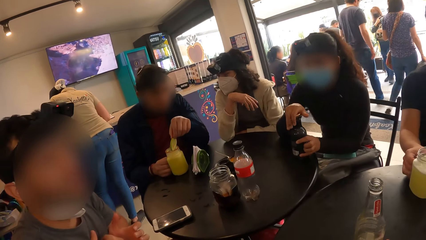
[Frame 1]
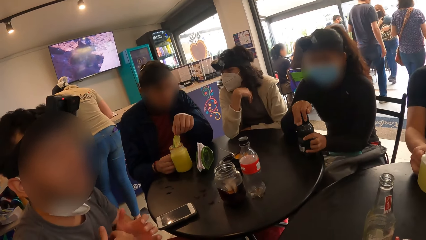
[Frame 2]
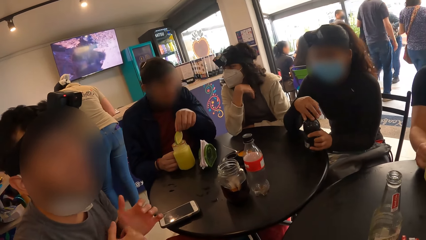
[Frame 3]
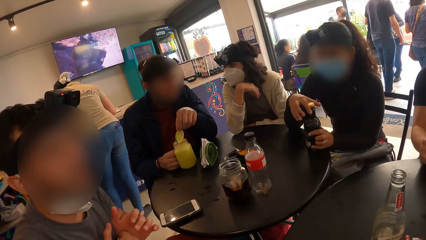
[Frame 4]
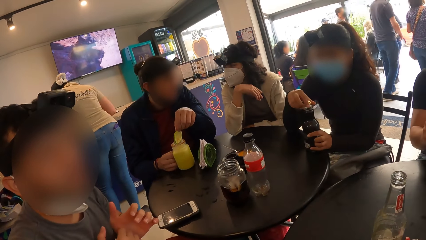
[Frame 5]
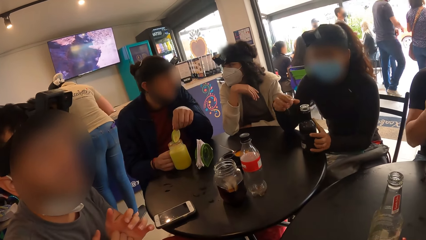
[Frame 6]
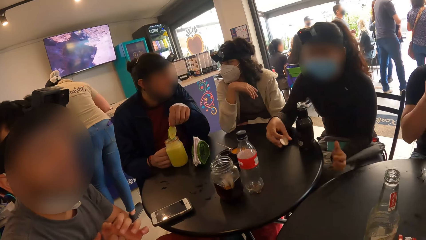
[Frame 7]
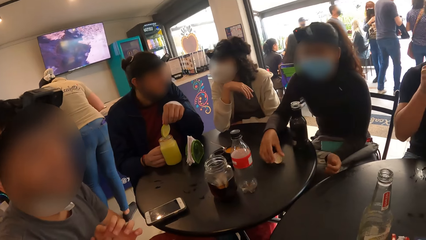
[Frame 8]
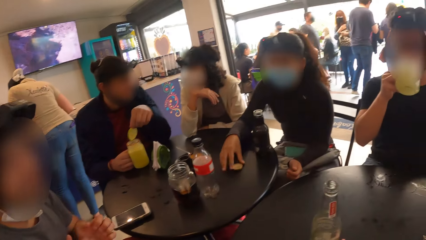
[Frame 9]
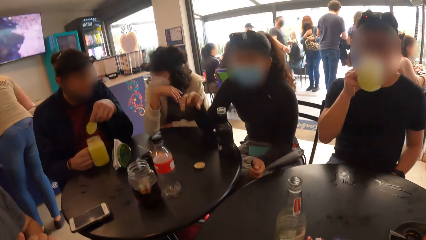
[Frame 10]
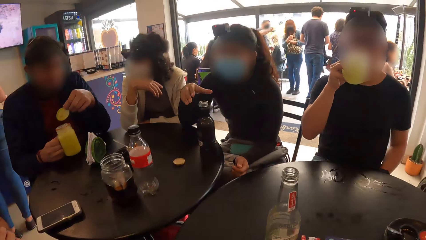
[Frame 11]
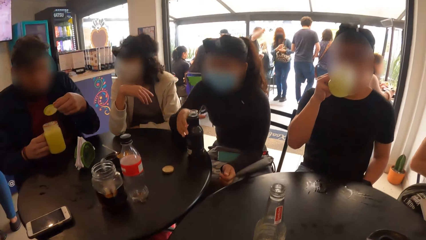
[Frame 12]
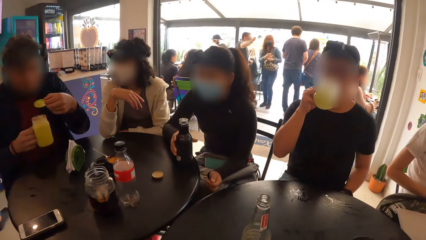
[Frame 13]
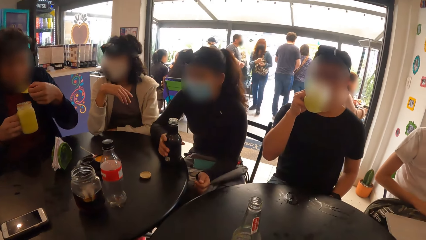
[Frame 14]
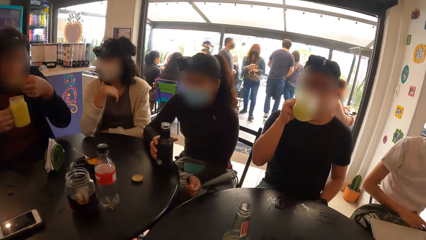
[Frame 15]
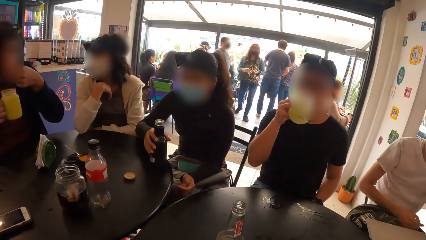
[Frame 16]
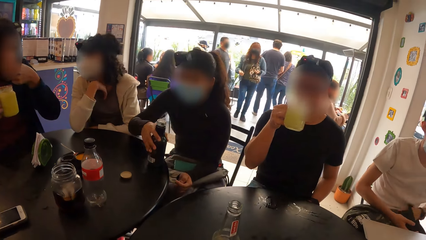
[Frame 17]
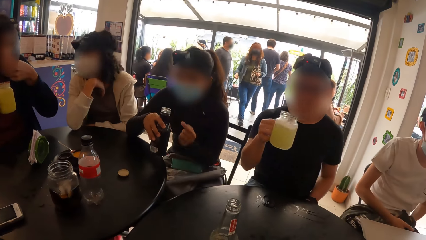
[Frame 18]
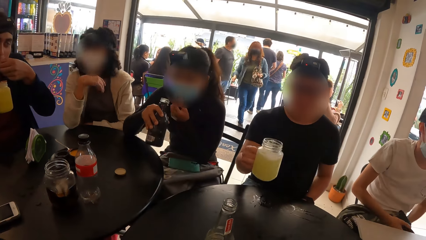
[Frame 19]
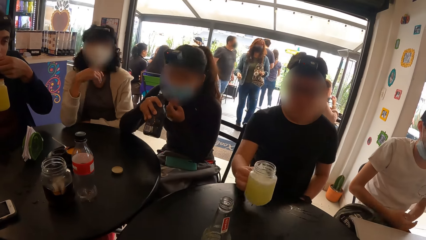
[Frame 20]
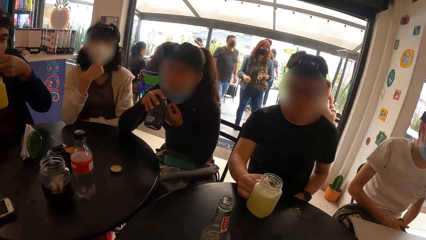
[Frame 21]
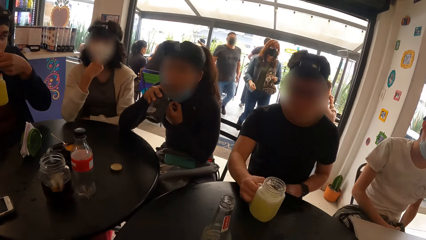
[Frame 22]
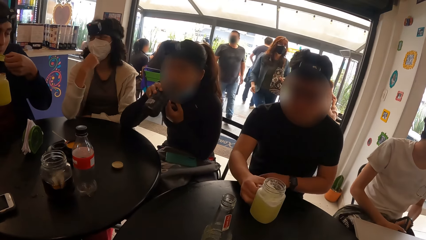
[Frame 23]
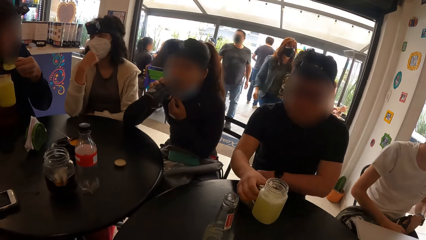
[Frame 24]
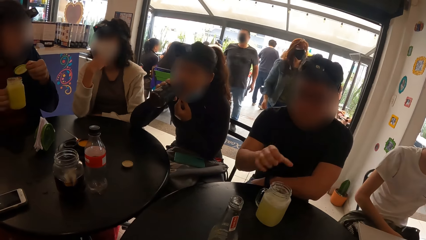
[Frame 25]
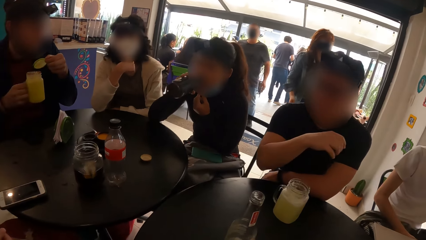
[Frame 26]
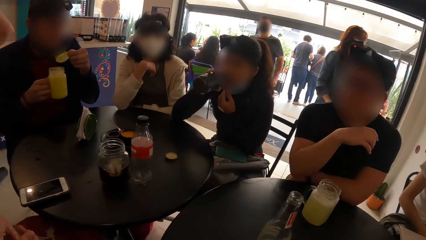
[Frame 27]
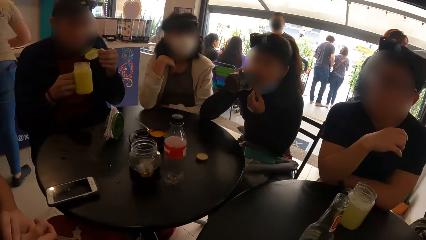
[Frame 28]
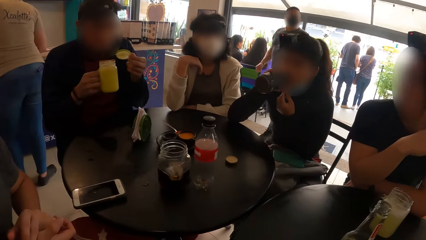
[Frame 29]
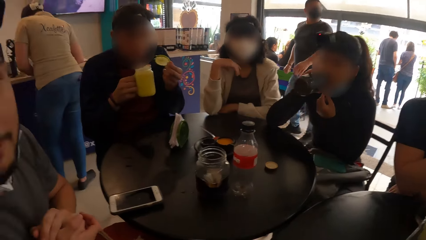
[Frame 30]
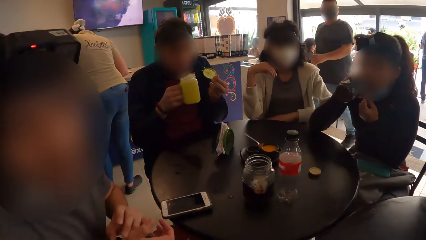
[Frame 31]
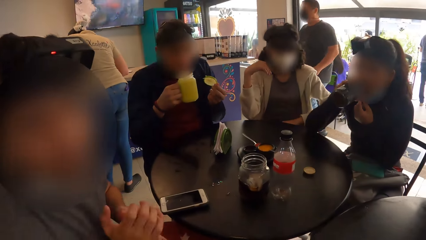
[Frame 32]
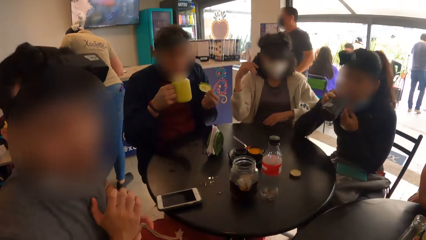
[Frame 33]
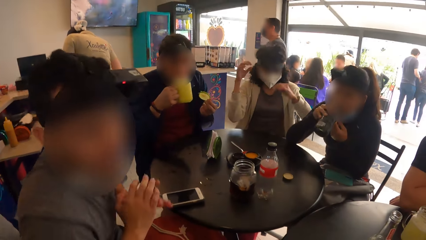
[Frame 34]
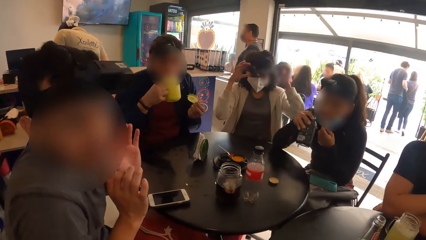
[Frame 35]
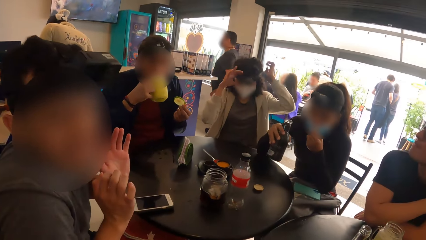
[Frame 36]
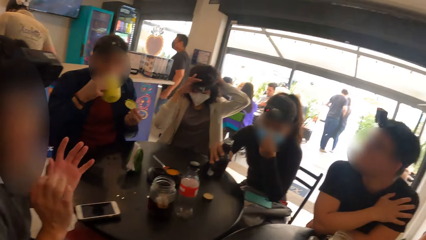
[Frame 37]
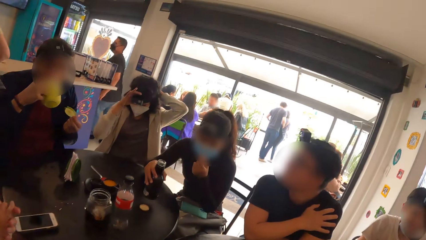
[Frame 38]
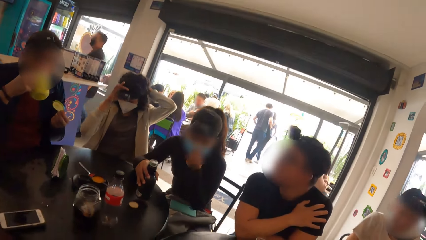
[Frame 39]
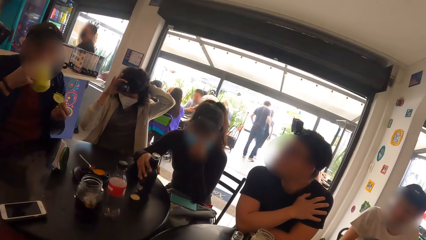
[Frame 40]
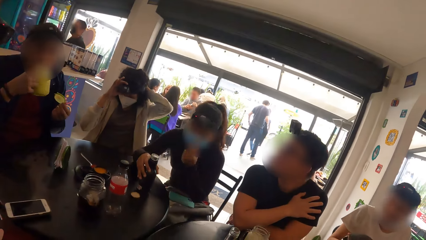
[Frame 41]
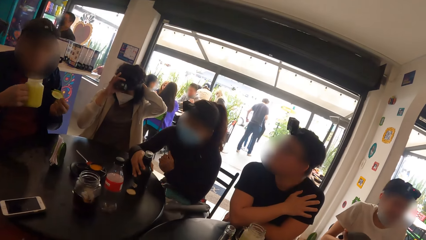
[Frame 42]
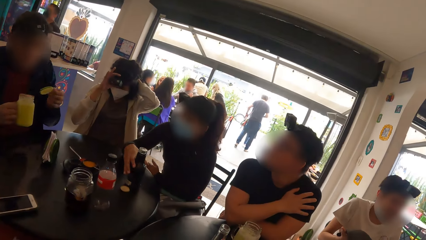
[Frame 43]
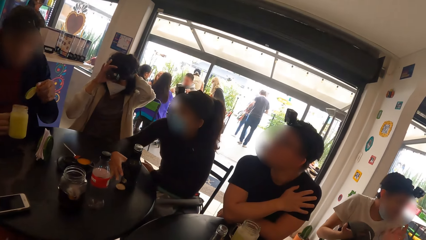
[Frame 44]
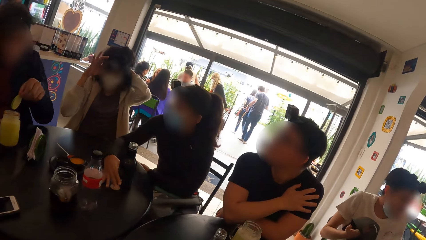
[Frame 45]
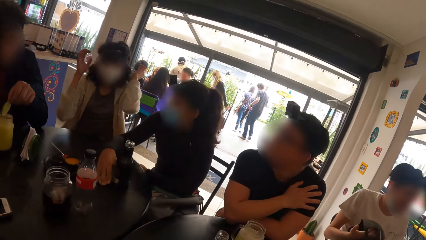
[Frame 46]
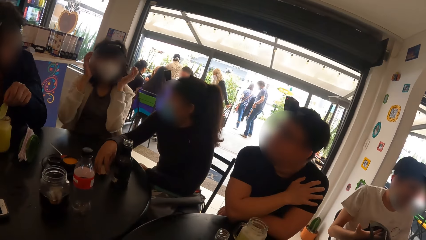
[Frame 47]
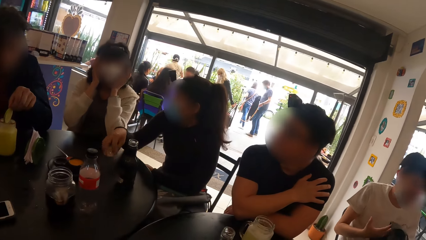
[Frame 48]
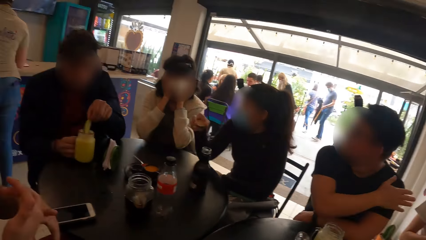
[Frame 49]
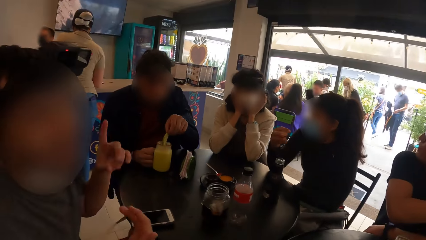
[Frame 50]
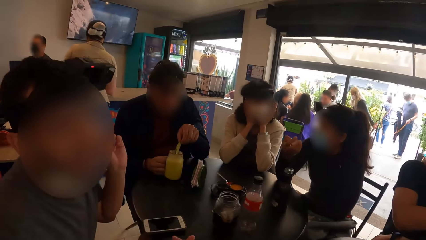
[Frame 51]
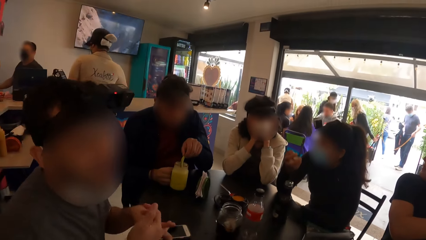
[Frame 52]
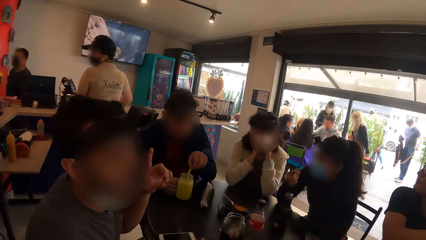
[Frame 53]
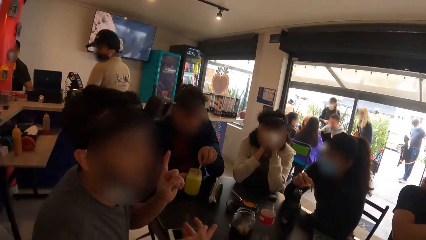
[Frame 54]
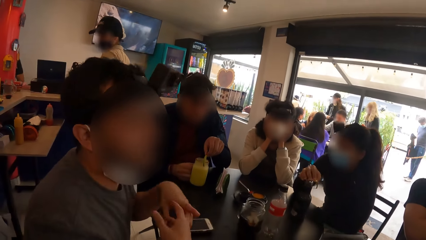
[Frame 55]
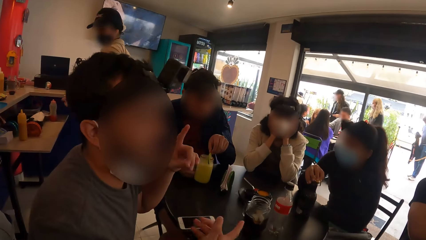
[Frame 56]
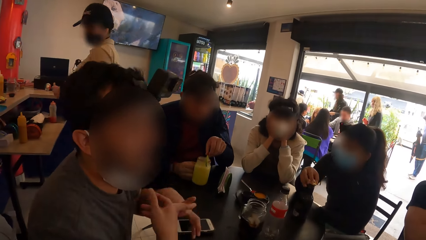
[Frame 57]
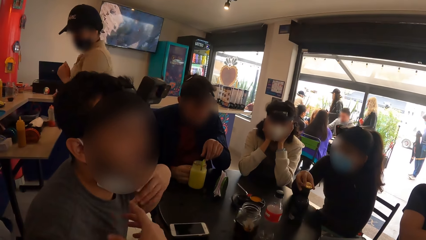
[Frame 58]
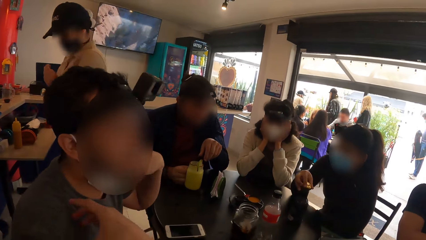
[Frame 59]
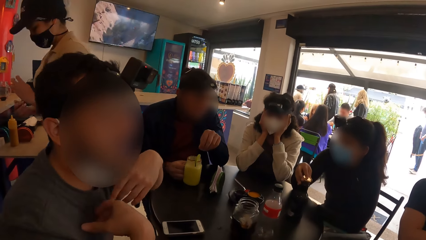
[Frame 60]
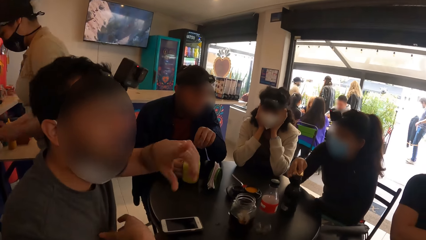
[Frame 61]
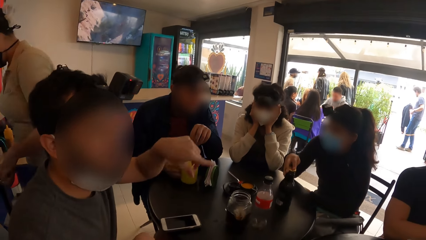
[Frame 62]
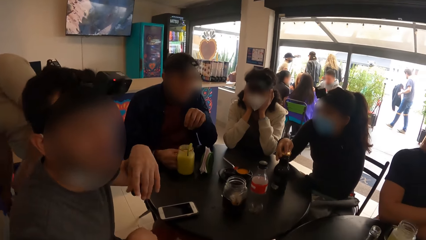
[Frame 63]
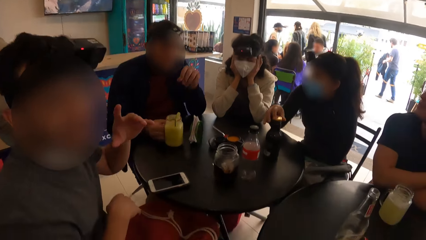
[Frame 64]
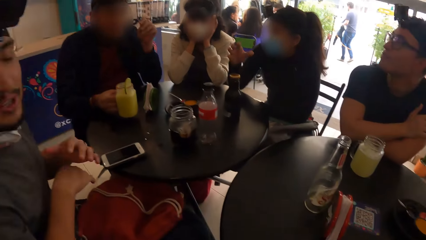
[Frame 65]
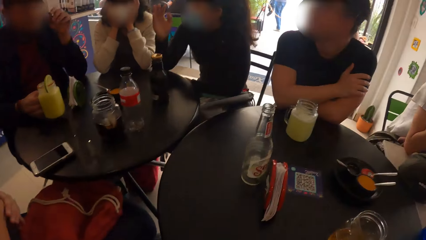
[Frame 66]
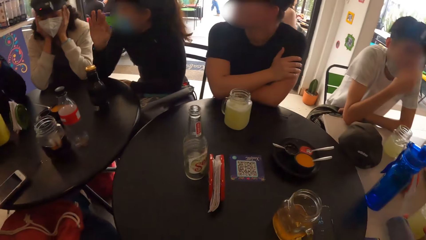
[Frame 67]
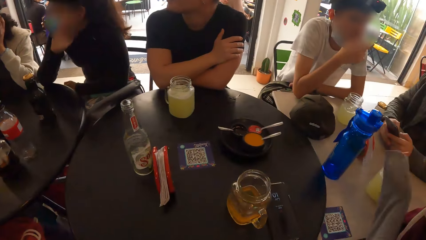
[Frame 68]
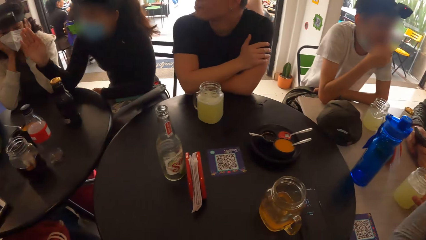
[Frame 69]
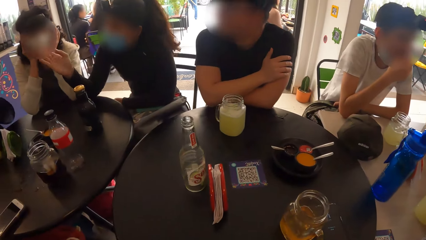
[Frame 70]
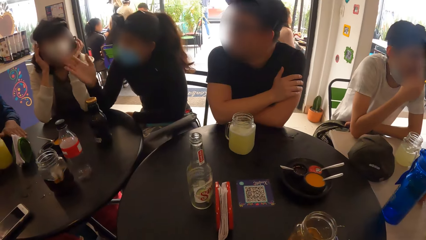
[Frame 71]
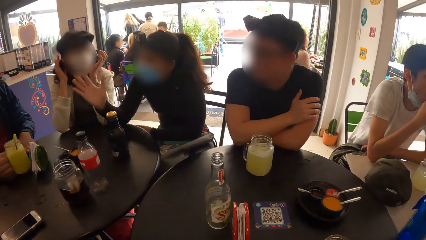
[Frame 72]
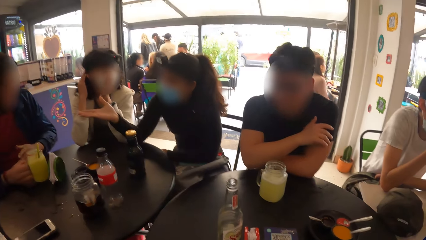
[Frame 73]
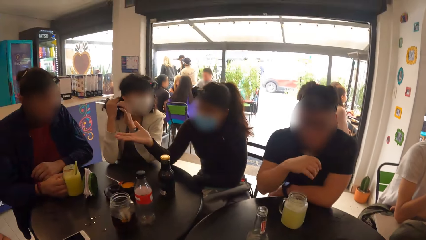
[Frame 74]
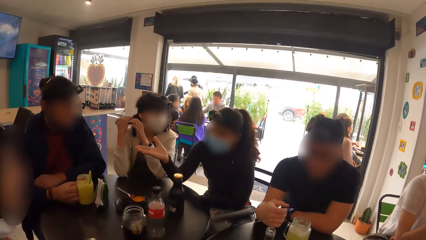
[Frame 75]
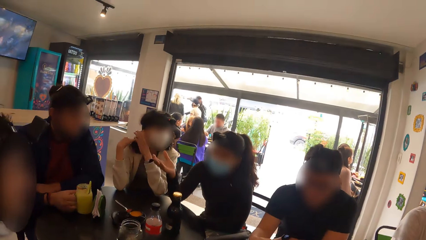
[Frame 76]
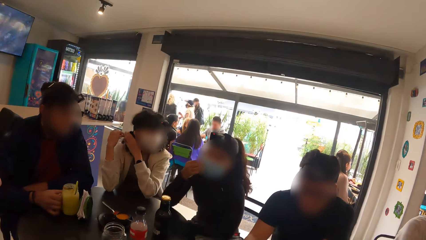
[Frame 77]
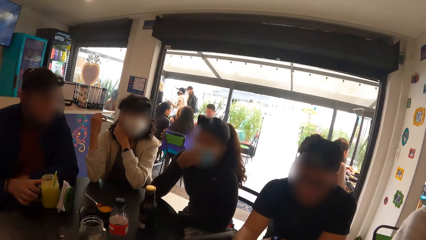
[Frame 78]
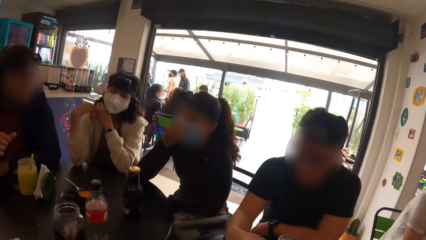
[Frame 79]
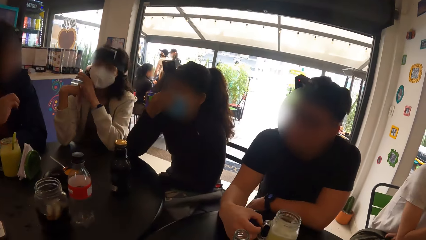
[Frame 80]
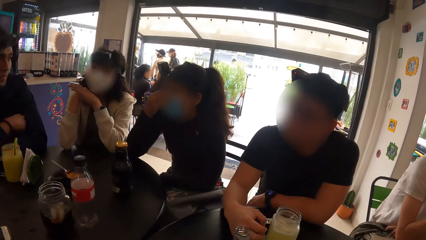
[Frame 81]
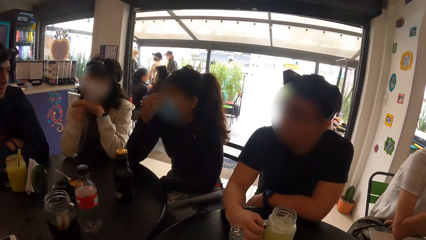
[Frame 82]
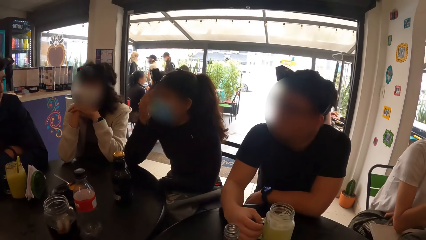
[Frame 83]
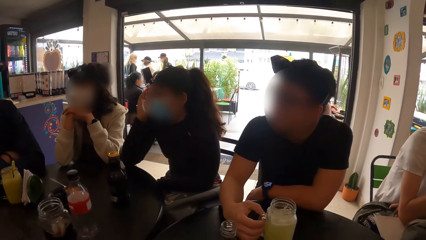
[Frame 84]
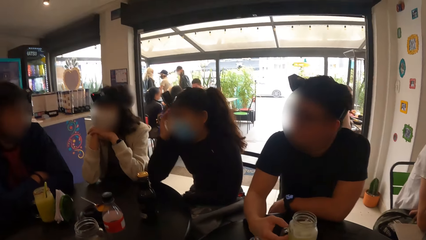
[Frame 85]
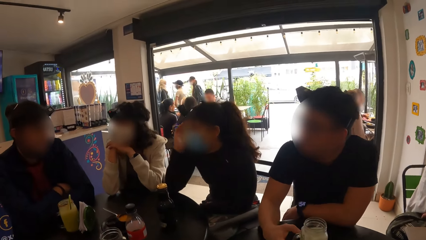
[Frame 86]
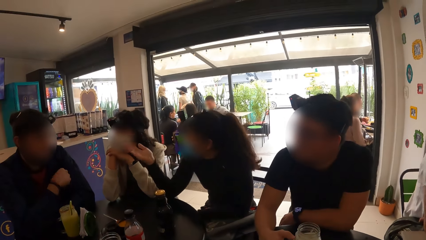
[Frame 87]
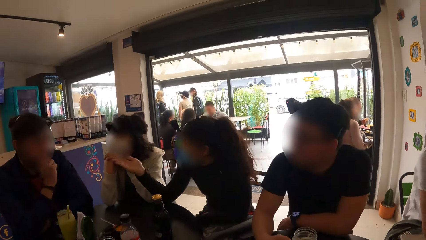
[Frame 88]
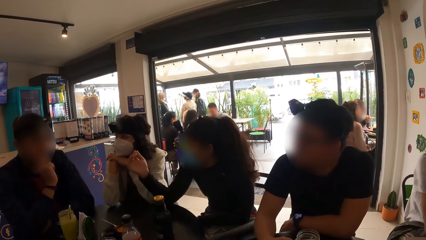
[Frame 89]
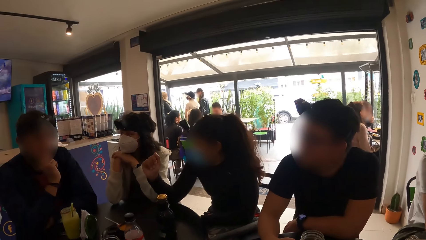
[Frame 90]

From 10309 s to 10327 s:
A woman moves the bottle on the table with her right hand. She holds the bottle on the table with her left hand. A man picks up the jar of juice on the table with his right hand. The woman opens a cover of the bottle on the table with her right hand. Another man holds the slice of lime with his left hand. The woman drops the cover of the bottle on the table with her right hand. The first man drinks from the jar of juice in his right hand. The camera wearer looks around. The second man picks up the jar of juice on the table with his right hand. He licks the slice of lime in his left hand. The woman picks up the bottle on the table with her right hand. She drinks from the bottle in her right hand. The first man drops the jar of juice on the table with his right hand. The camera wearer looks around. A third man interacts with the camera wearer. Another woman adjusts her headcam with both hands. The first woman drops the bottle on the table with her right hand. The second man drinks from the jar of juice in his right hand. The camera wearer looks around. The first woman interacts with the second man. The second man drops the jar of juice on the table with his right hand. The first woman moves the cover of the bottle on the table with her right hand and picks up the cover of the bottle on the table with her right hand. The camera wearer interacts with the third man. The first woman closes the bottle with the cover in her right hand. The camera wearer looks around. They look around again.
